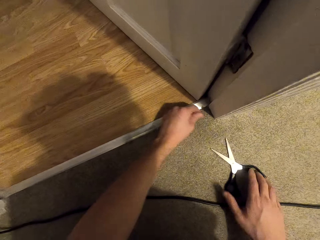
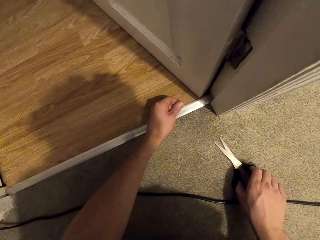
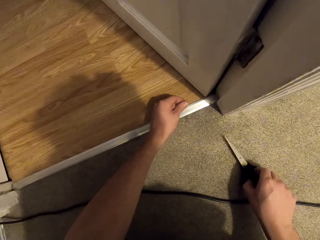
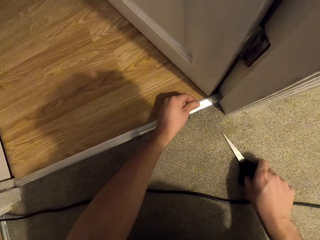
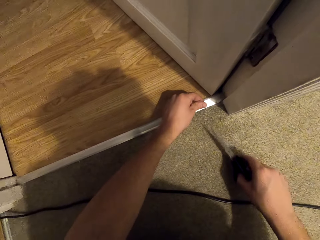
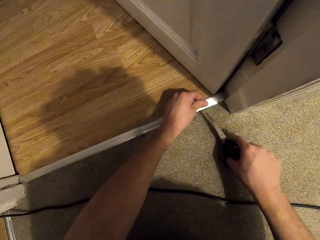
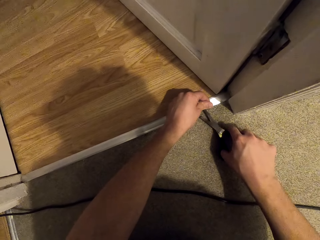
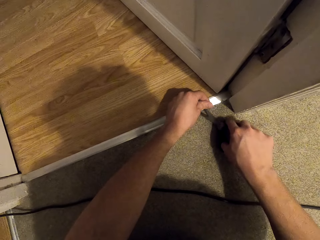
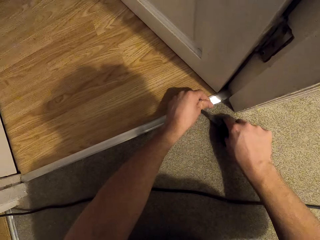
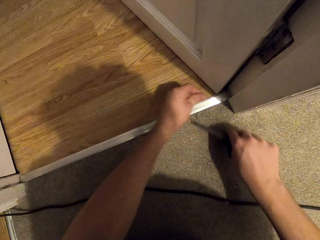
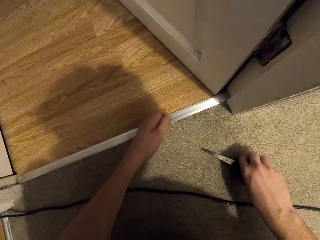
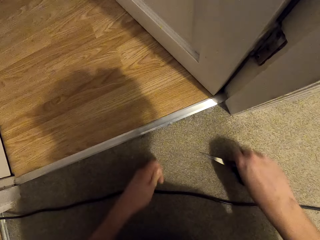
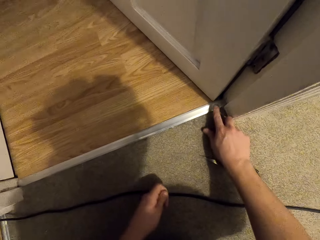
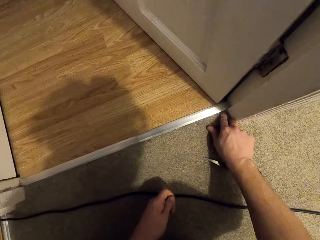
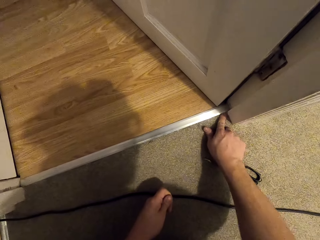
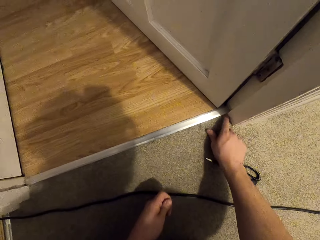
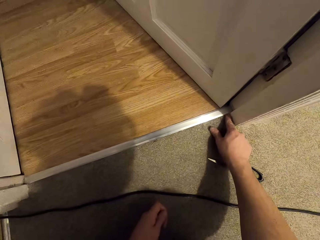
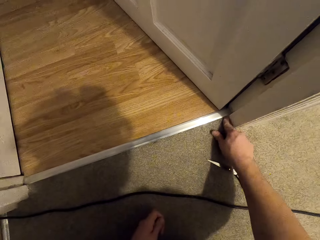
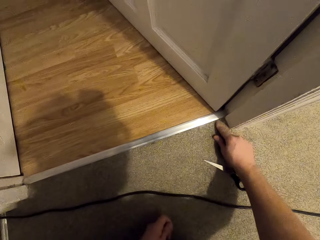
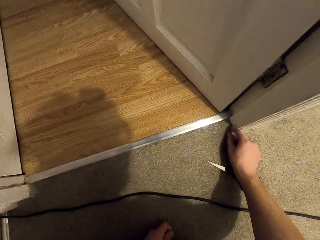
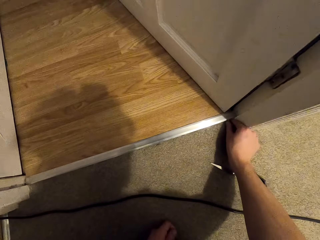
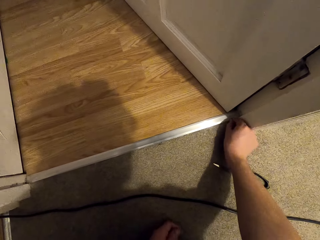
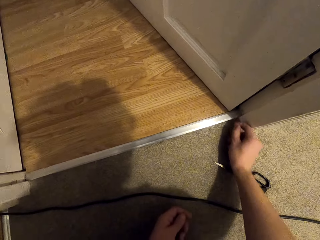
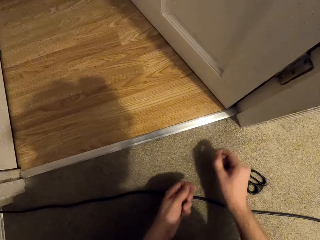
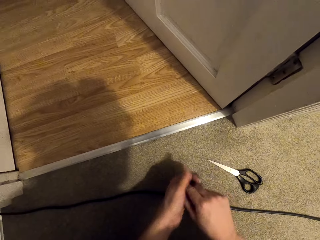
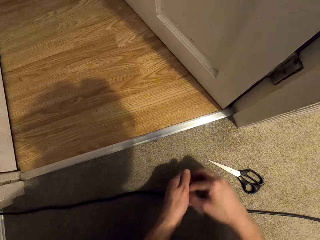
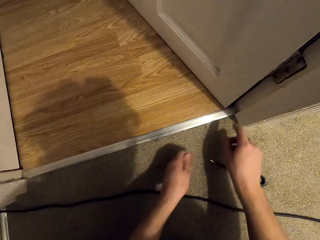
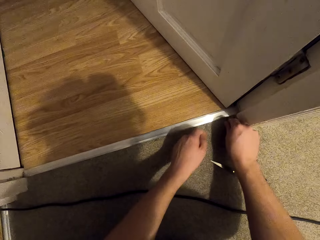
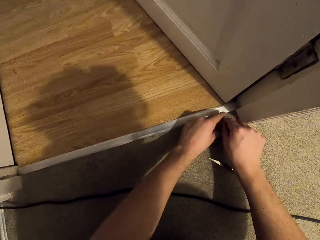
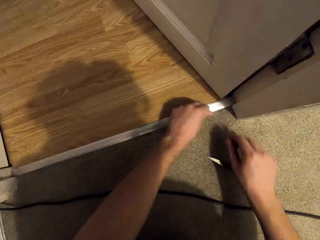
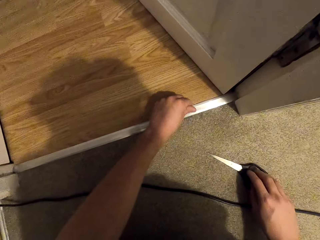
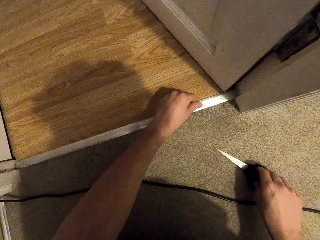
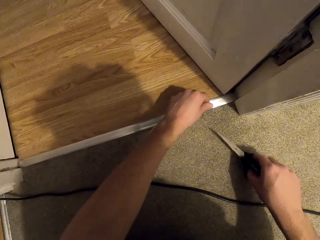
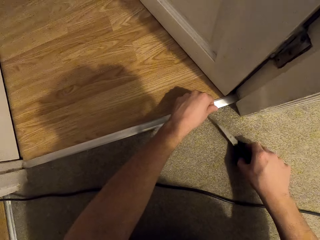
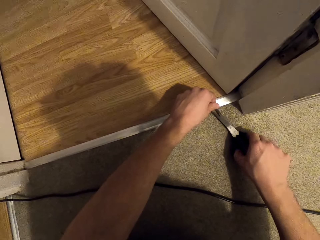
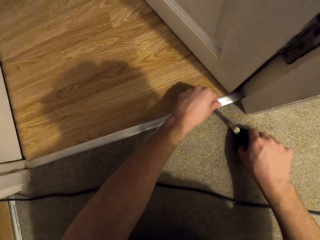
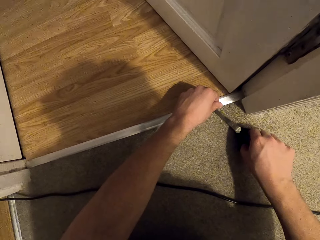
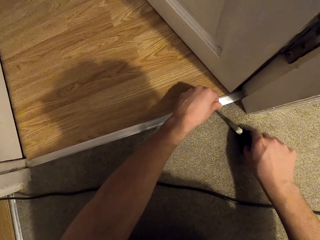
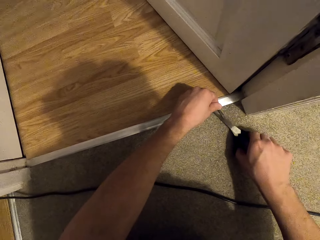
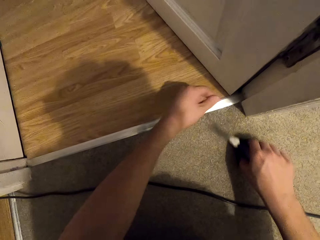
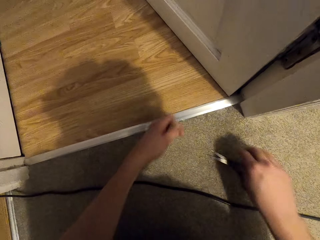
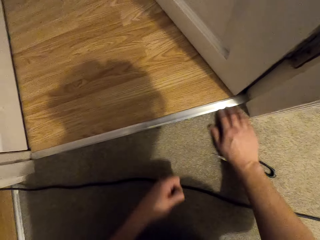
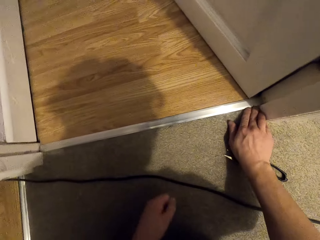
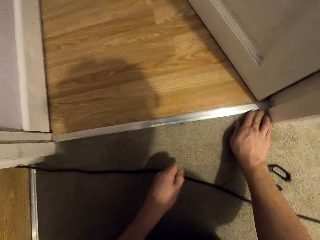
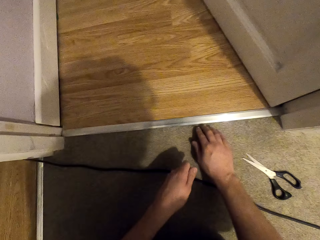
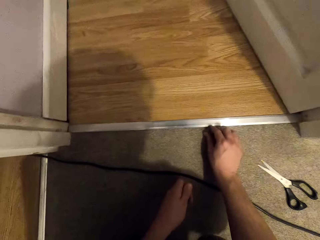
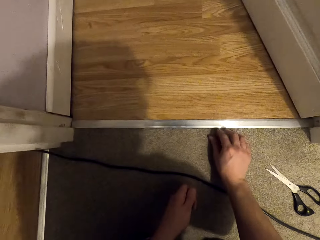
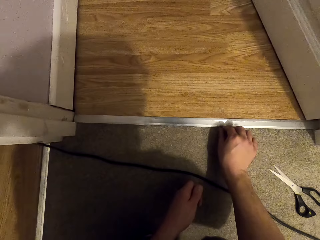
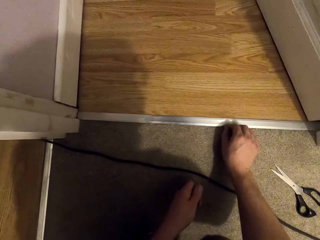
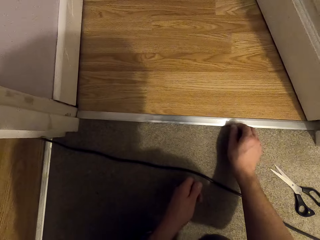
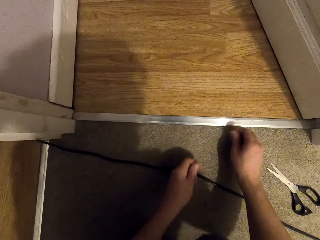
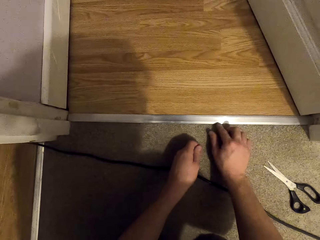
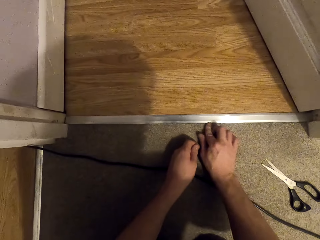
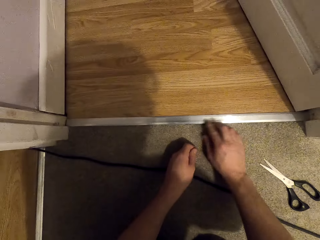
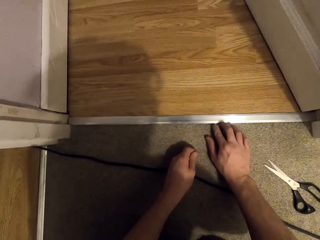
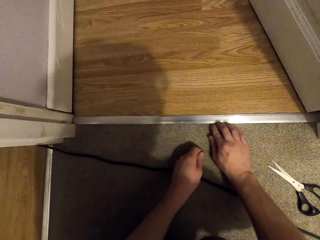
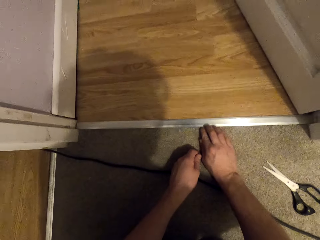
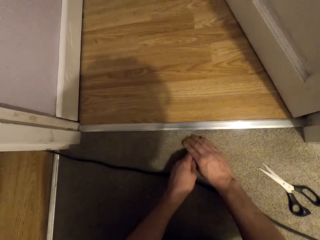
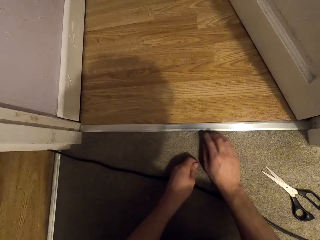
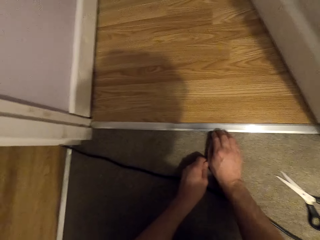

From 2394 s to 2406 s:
The camera wearer holds the scissors. He takes the scissors. He puts the scissors on the carpet. He cuts the thread from the carpet. He puts his finger on the carpet. He removes something. He puts the thread on his hand. He moves his hand along the carpet. He holds the scissors. He cuts the thread from the carpet using scissors. He drops the scissors. He moves his hand along the carpet. He removes something.

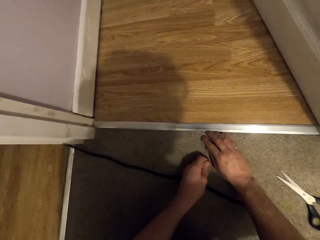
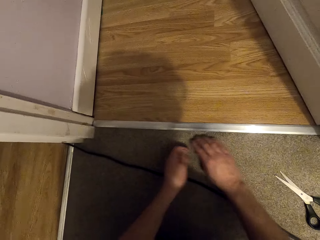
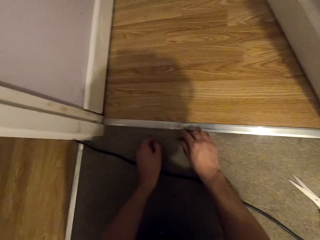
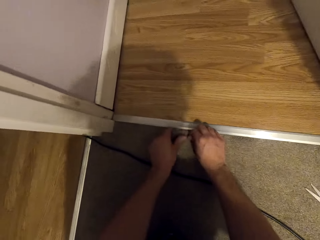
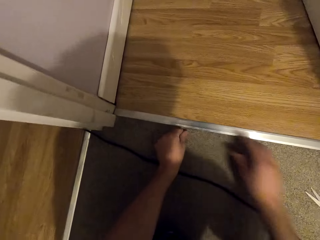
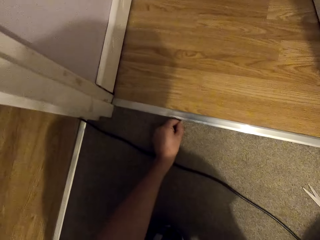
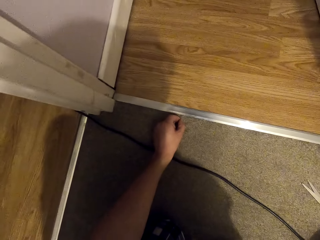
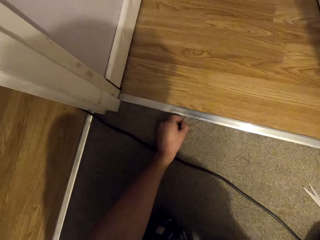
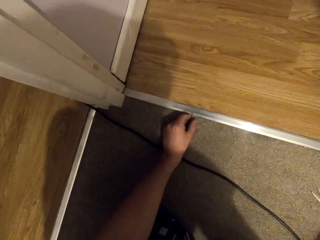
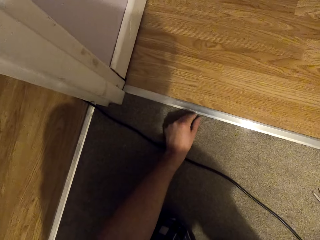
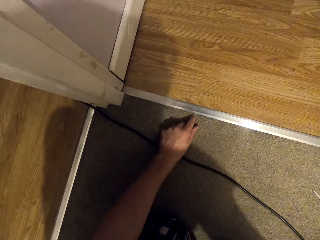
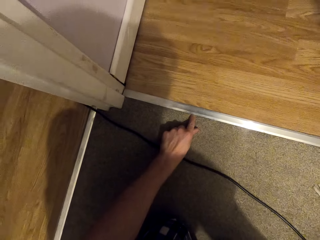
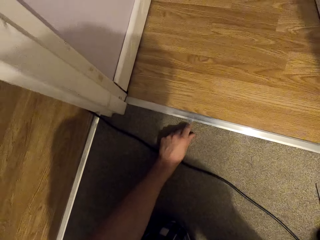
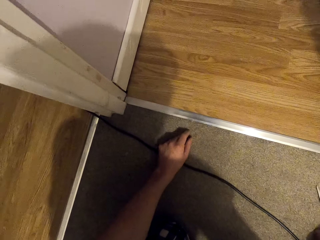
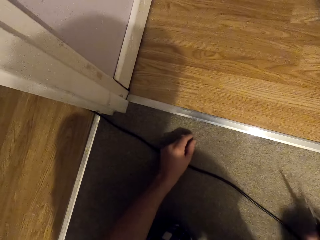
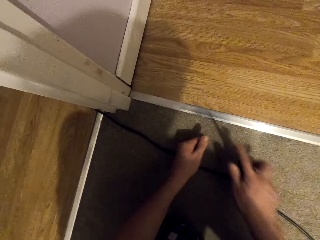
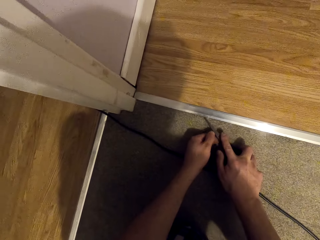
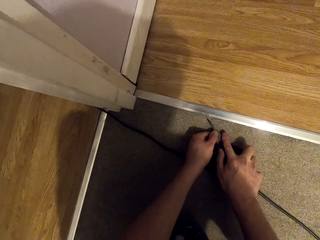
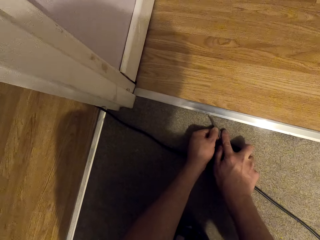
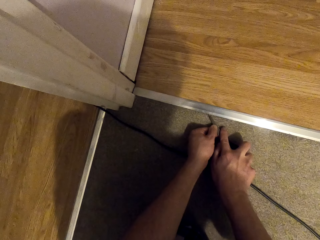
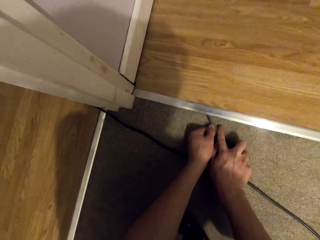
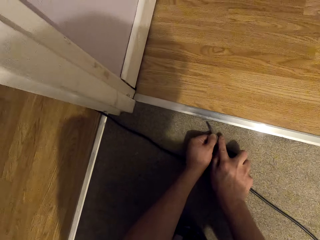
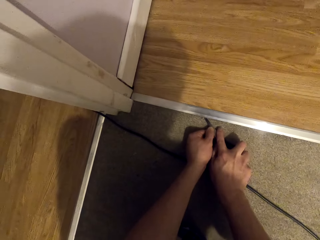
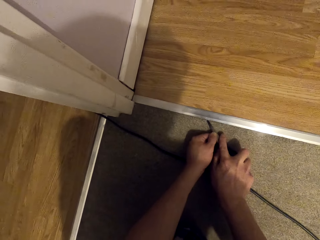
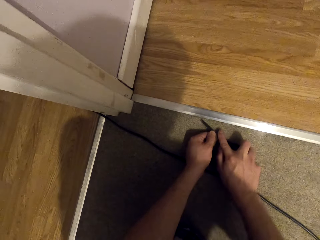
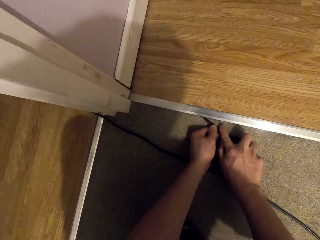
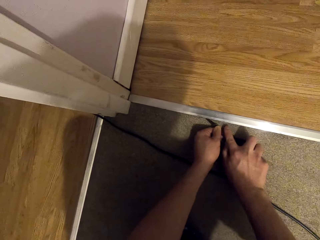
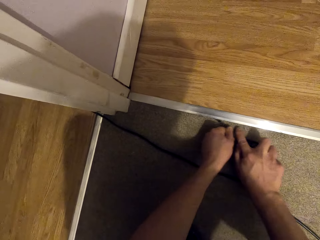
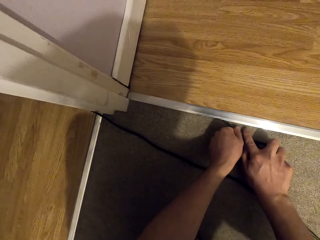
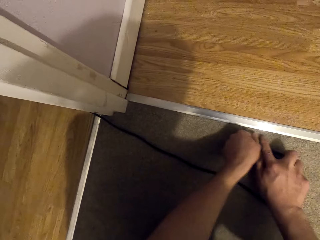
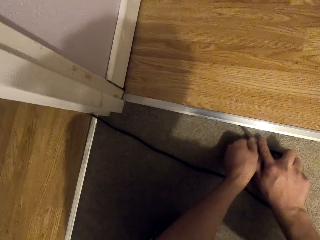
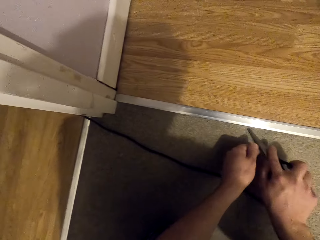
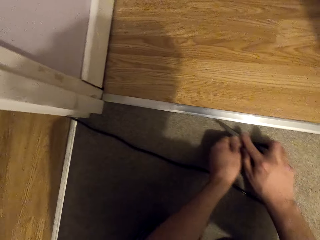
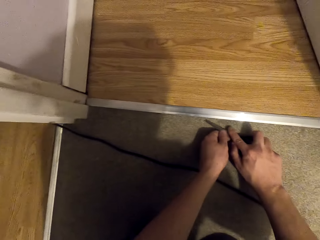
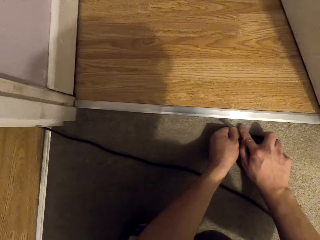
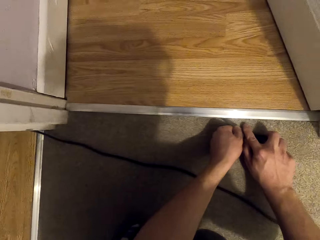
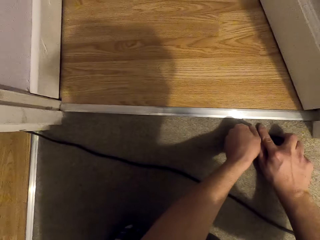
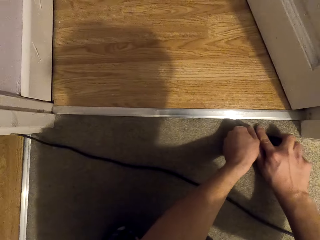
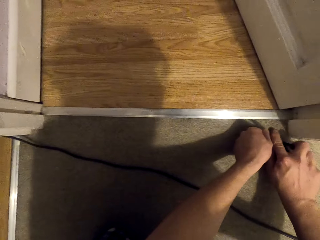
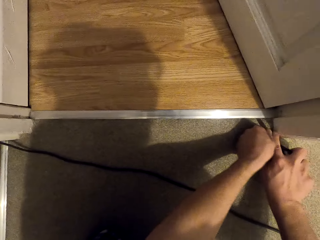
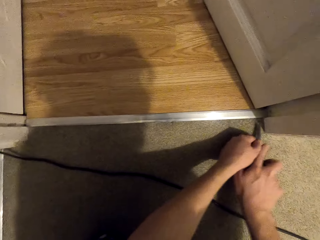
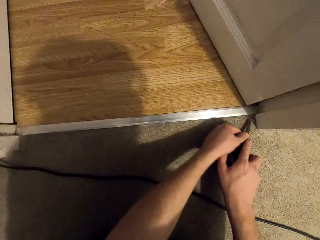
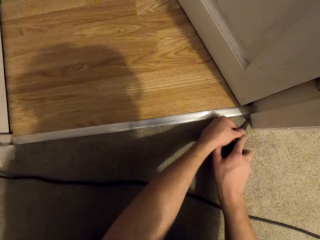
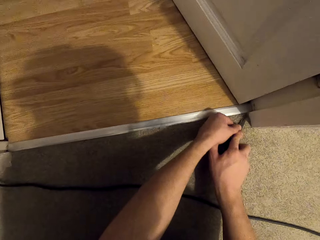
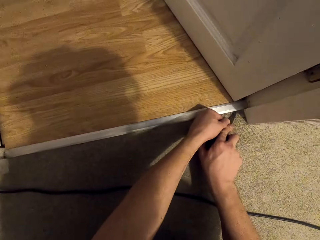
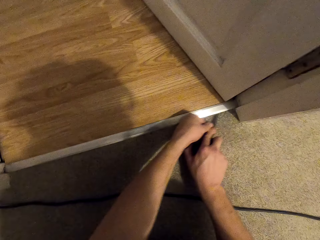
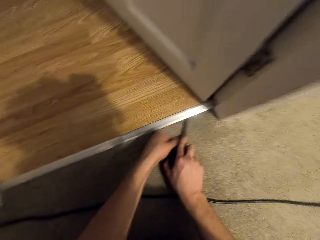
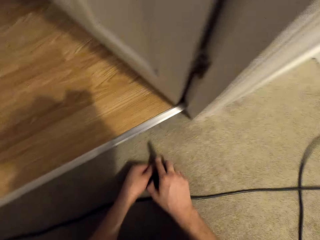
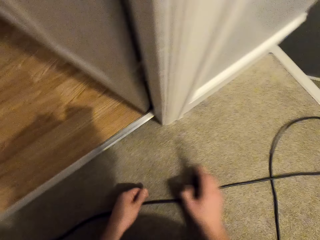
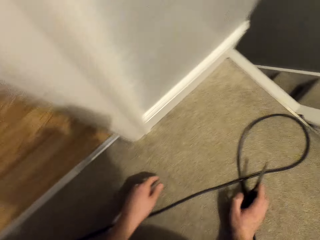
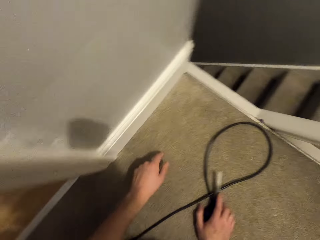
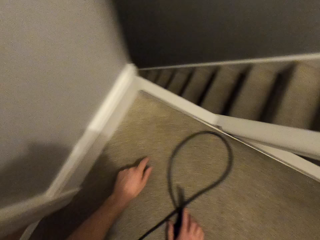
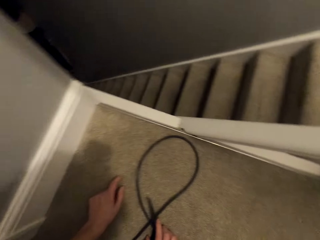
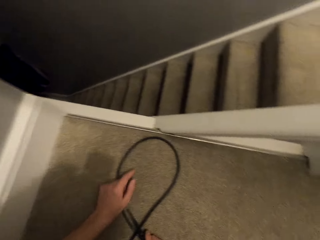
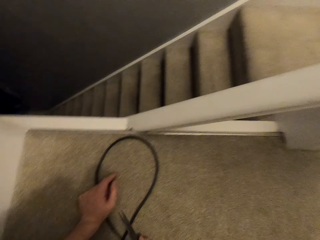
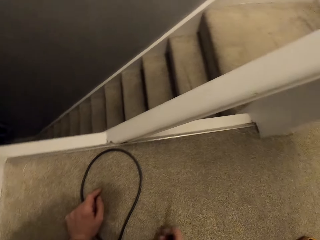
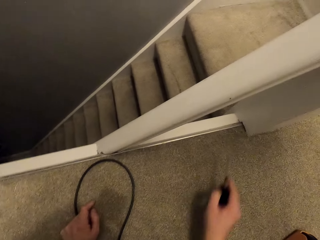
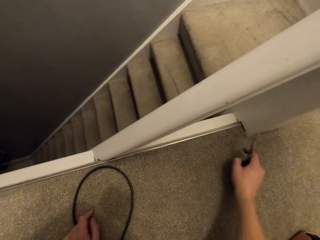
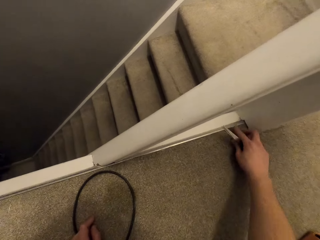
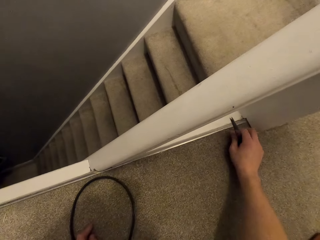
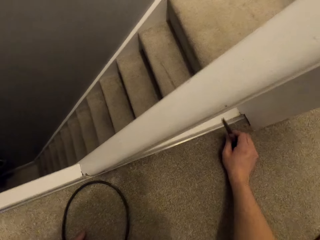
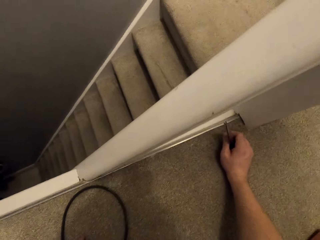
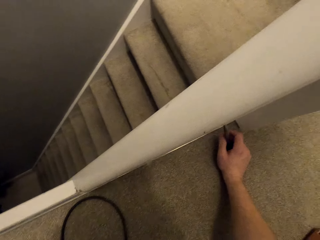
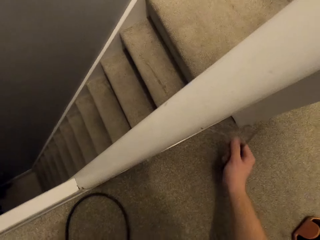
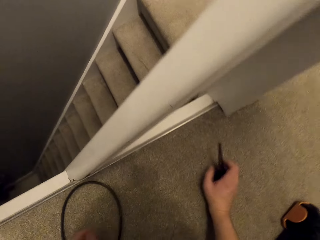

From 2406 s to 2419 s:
The camera wearer picks a thread from the carpet. He holds the thread. He holds the scissors with both hands. He moves the scissors on the carpet with both hands. He moves the scissors on the metal frame of the carpet. He puts his hand on the carpet.
